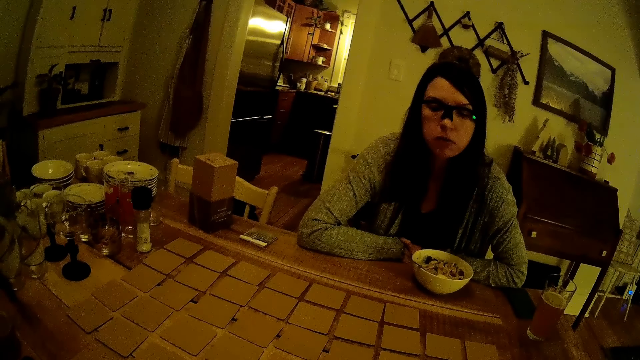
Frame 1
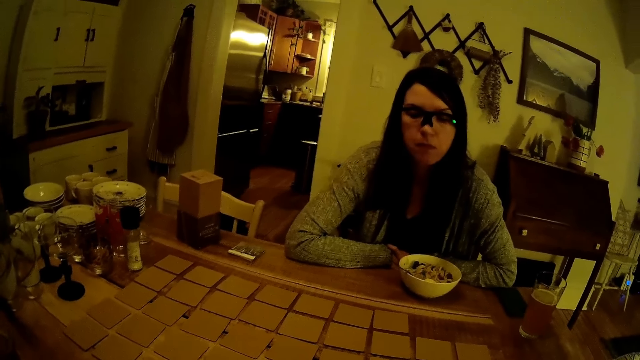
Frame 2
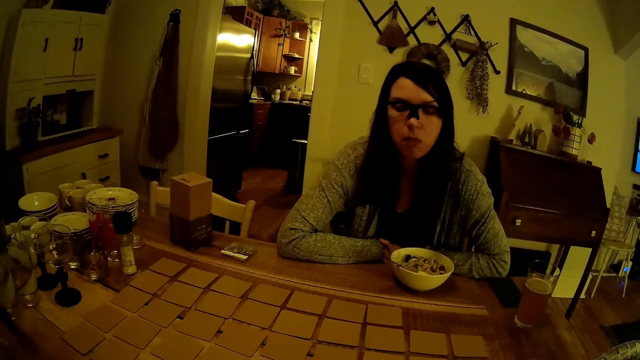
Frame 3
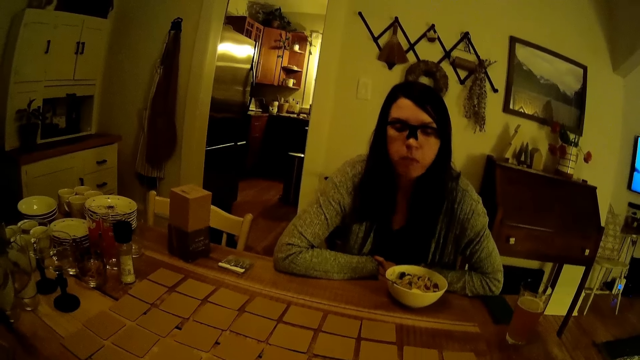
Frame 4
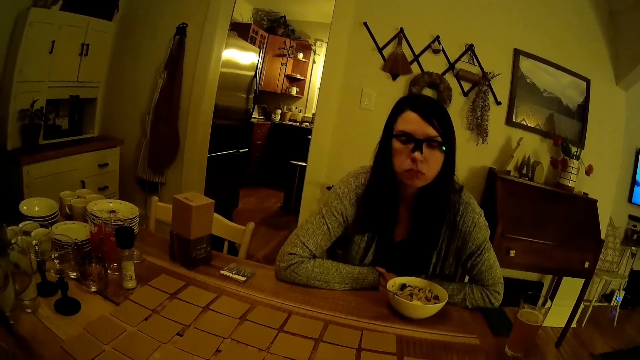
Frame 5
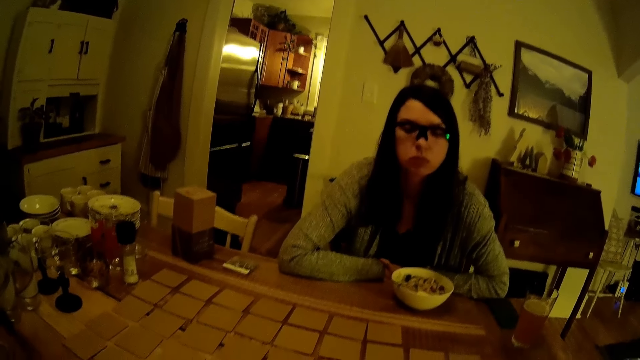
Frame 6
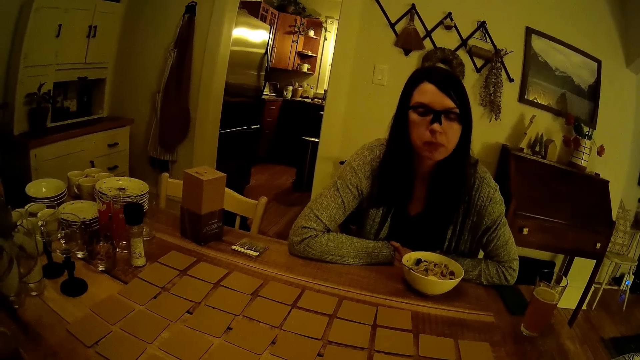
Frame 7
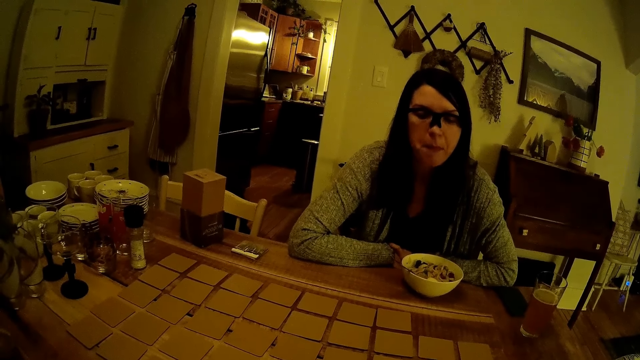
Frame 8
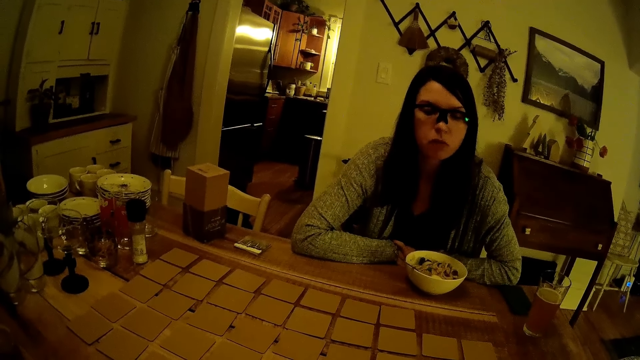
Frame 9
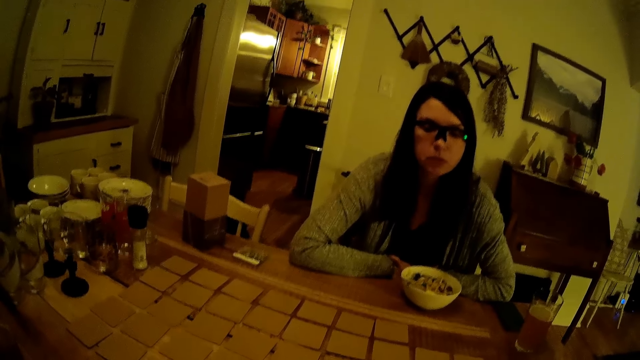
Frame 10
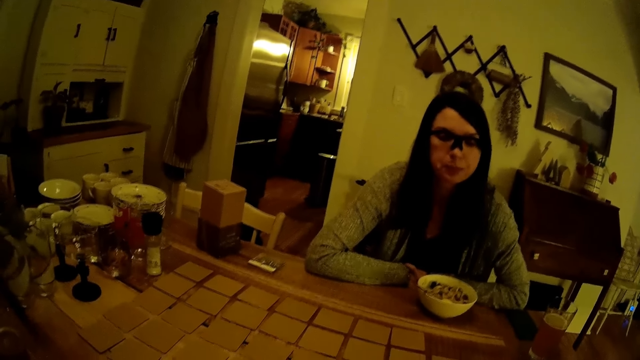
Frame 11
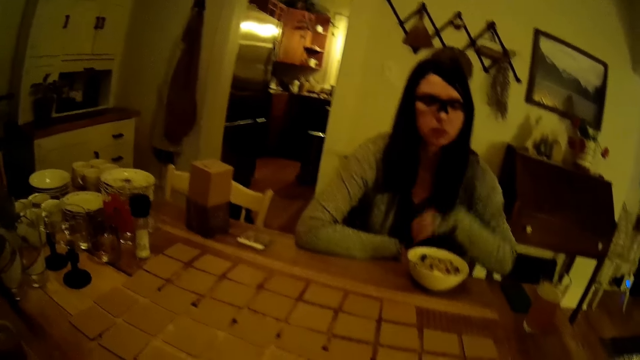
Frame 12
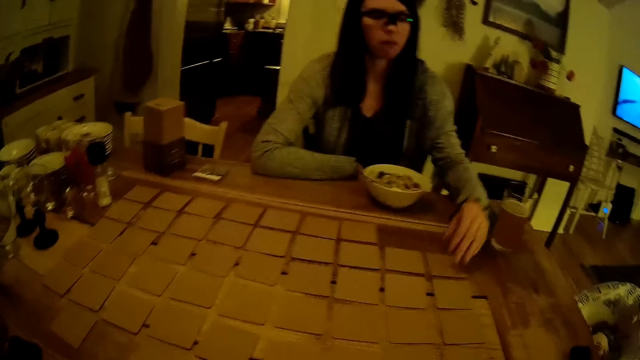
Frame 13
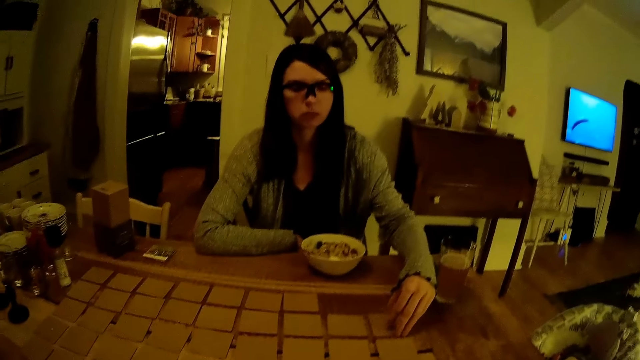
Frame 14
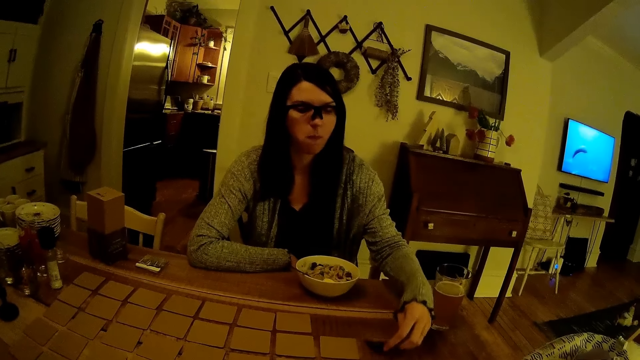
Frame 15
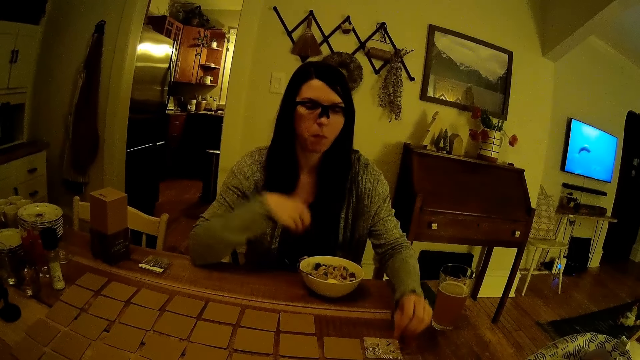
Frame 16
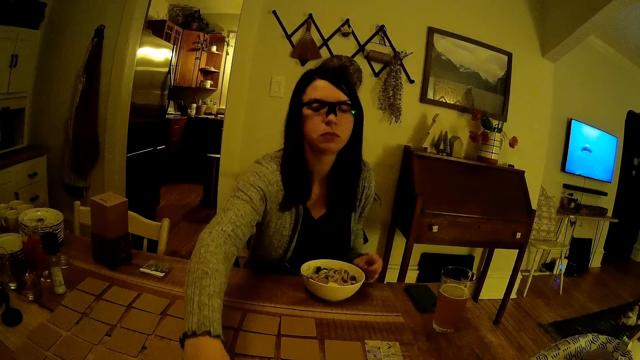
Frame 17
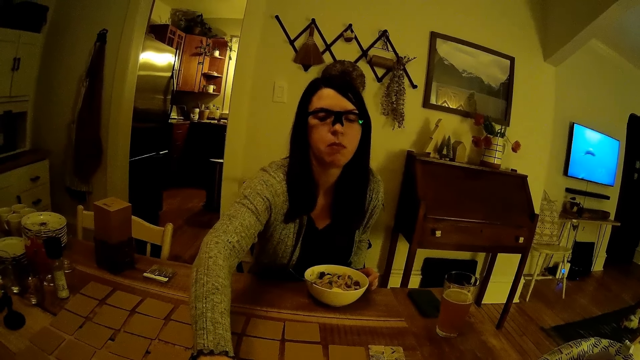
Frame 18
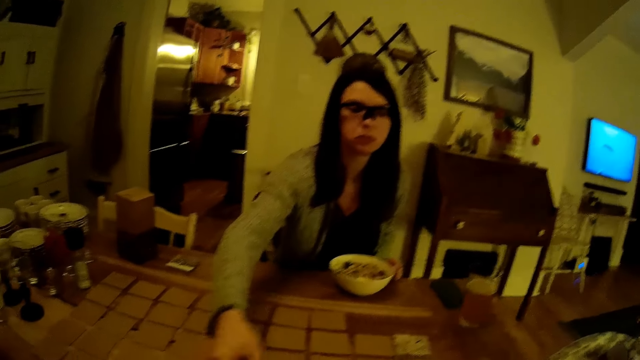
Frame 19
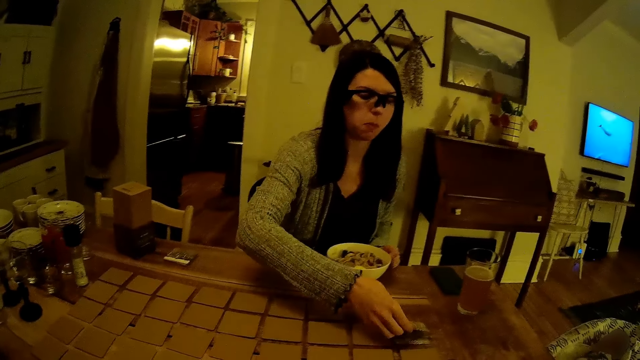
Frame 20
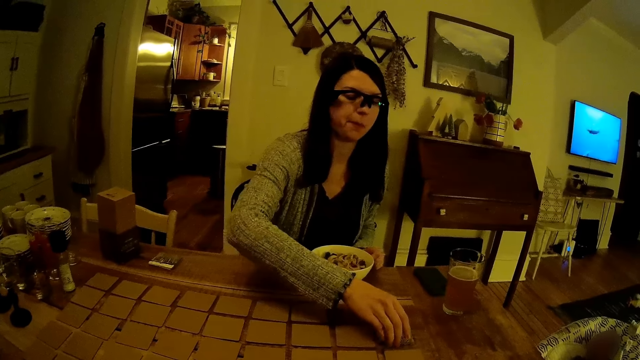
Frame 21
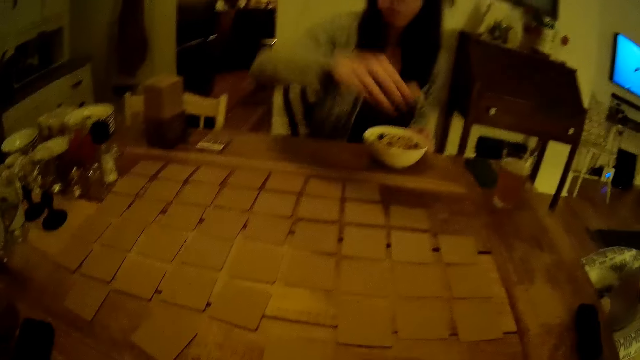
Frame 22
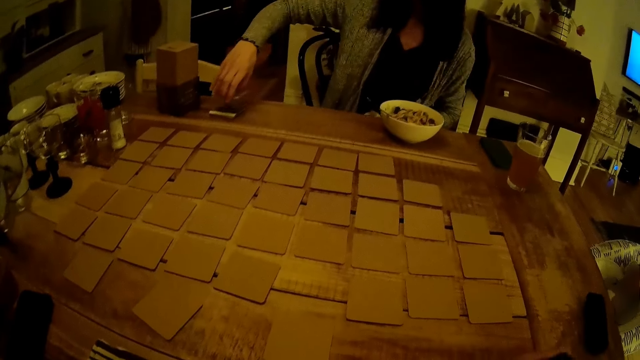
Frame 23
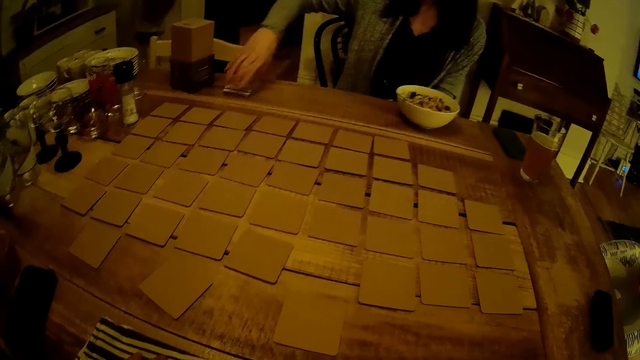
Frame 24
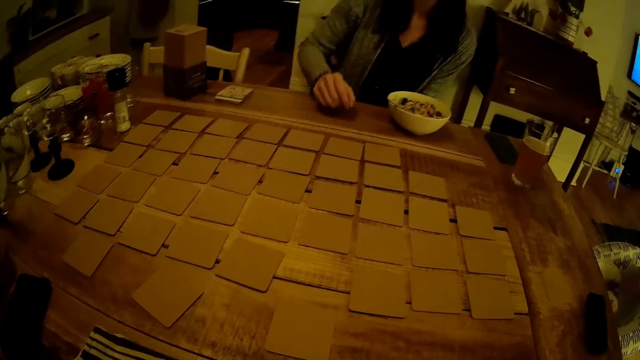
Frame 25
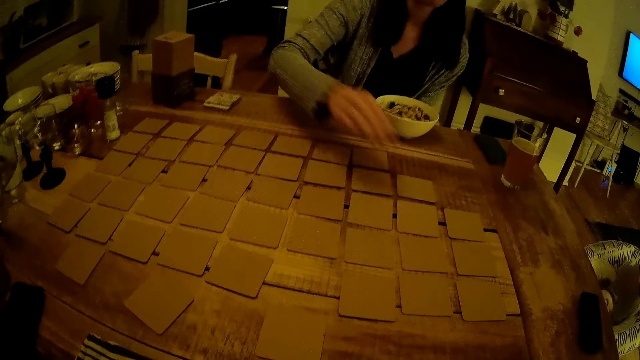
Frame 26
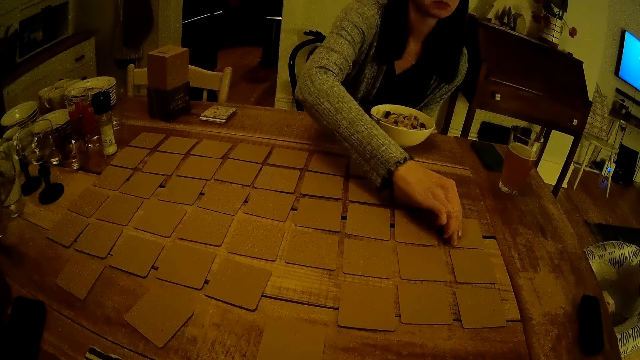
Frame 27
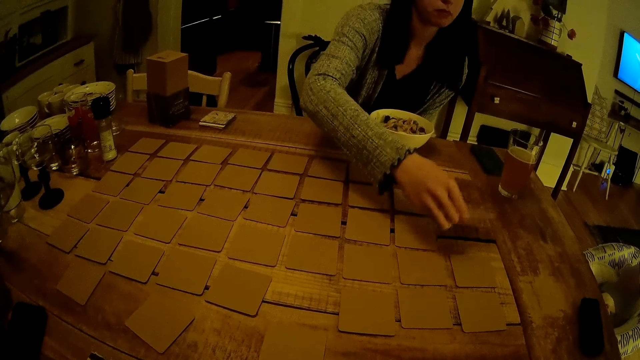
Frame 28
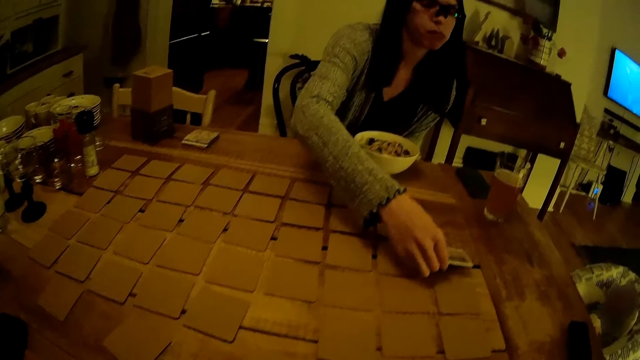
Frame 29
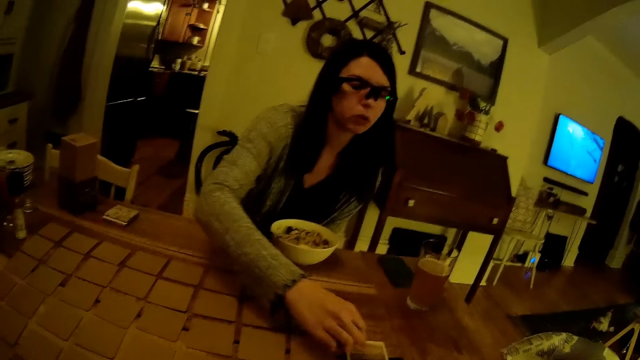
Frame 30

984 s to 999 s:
The girl holds cards. The girl flips a card on the dining table with her left hand. The girl moves her hand on the cards. The girl flips a card on the dining table with her right hand. The girl drops the card in her right hand on the card on the dining table. The girl holds the cards. The girl lifts the cards on the dining table with her right hand. The girl drops the cards in her right hand on the cards on the dining table. The girl holds the cards. The girl flips a card on the dining table with her right hand.

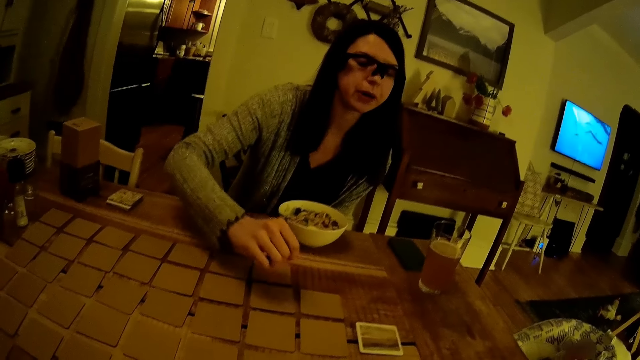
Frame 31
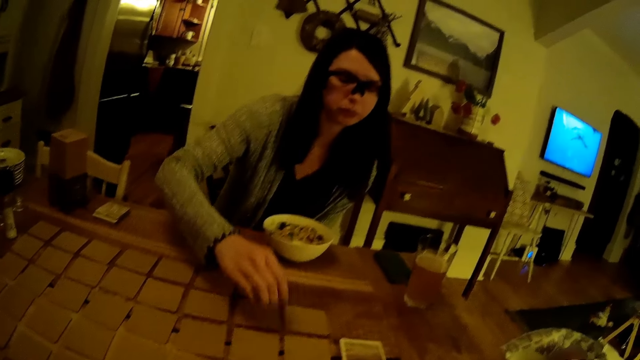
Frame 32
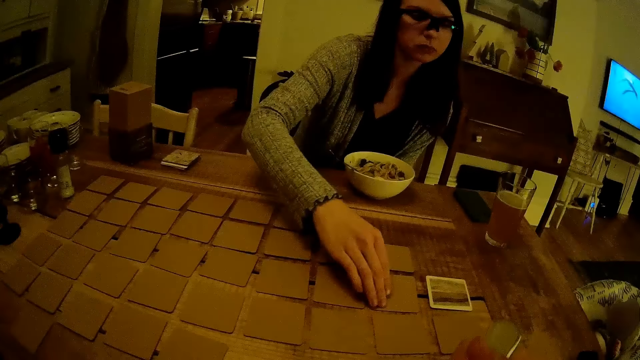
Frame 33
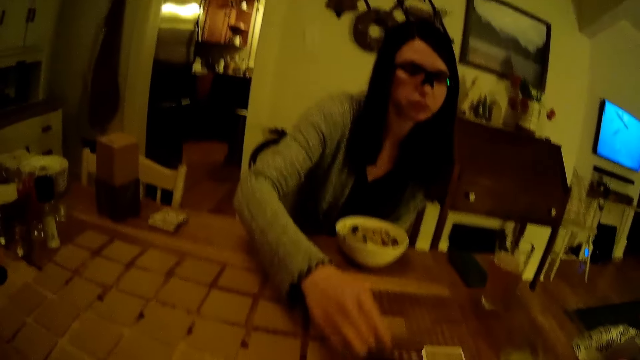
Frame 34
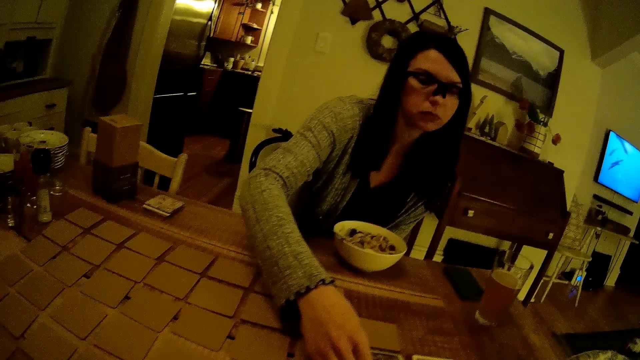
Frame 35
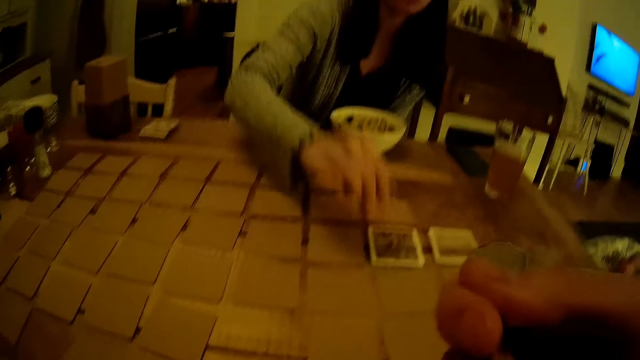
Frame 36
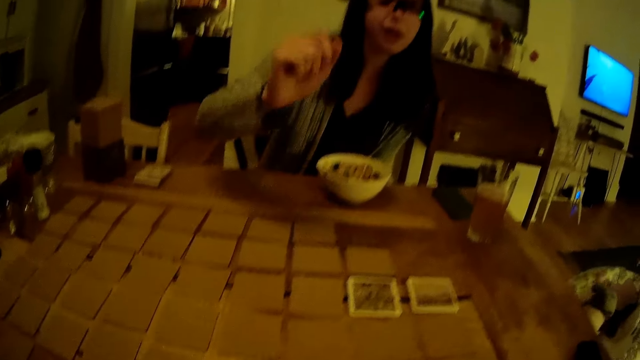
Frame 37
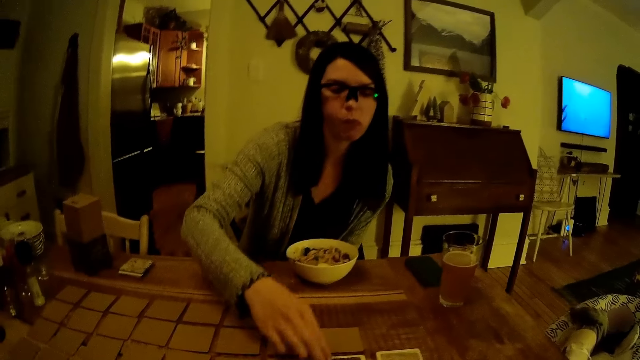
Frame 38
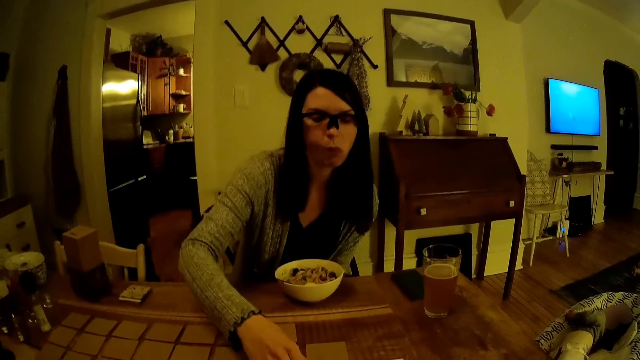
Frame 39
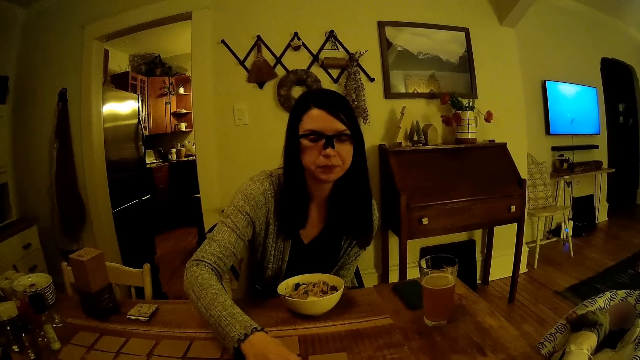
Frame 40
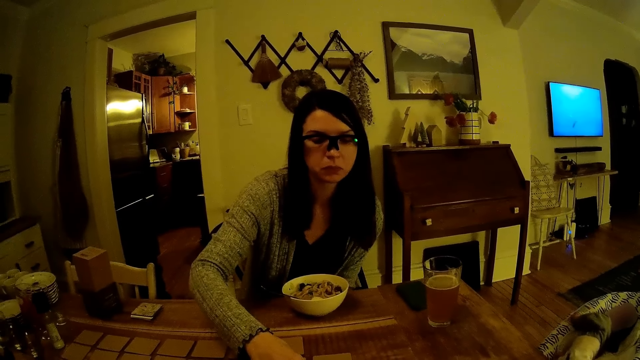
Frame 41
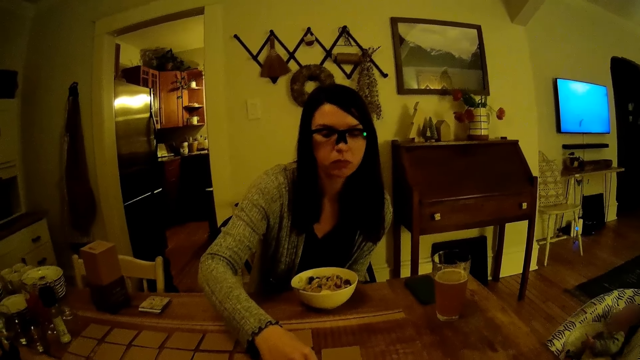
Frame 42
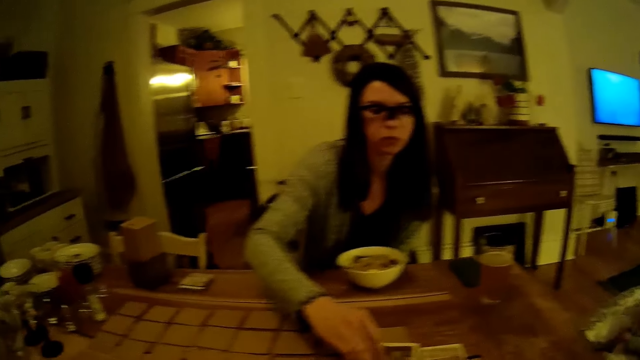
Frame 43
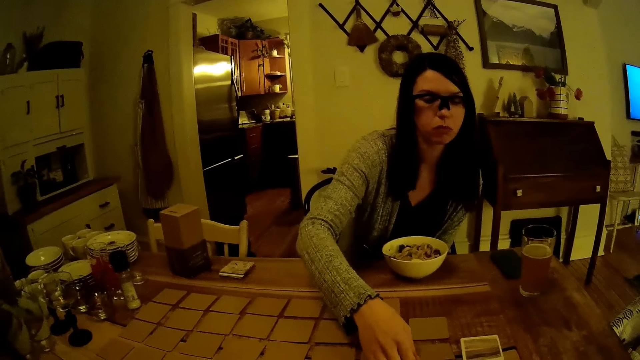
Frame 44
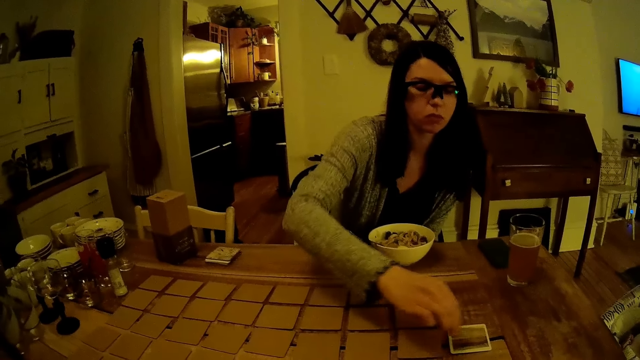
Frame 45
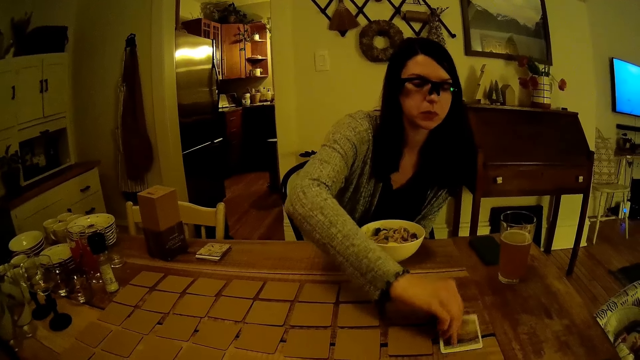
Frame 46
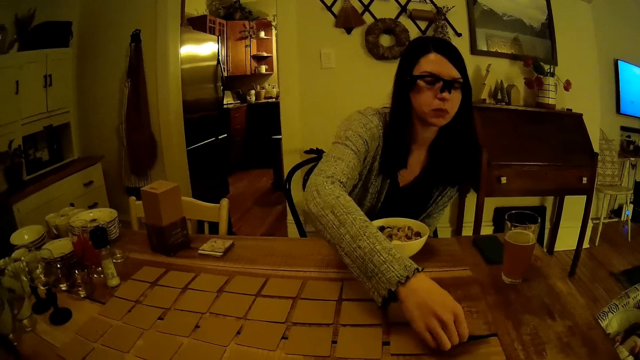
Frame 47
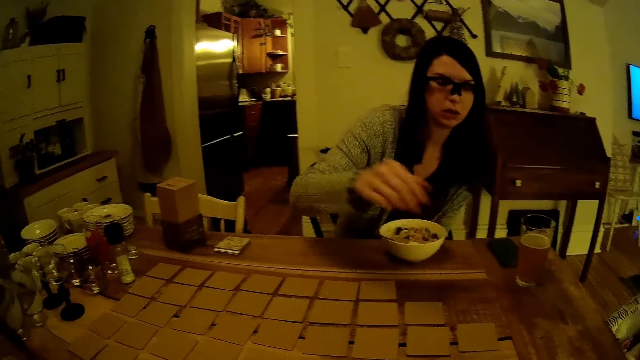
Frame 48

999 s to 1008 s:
The girl flips a card on the dining table with her right hand. The camera wearer holds cards on the table. The girl holds cards on the table. The camera wearer holds cards on the table. The girl holds the cards. The girl flips the card on the dining table with her right hand. She flips the card on the dining table with her right hand again.
